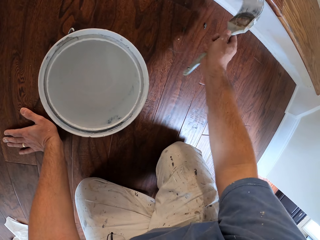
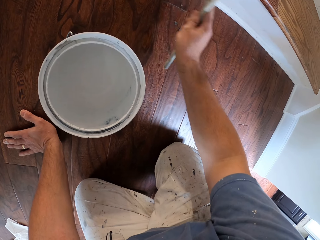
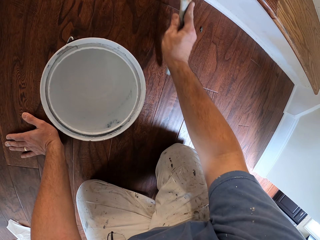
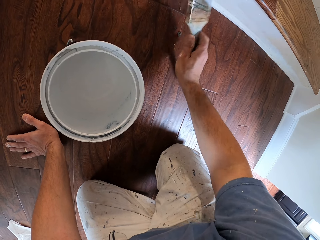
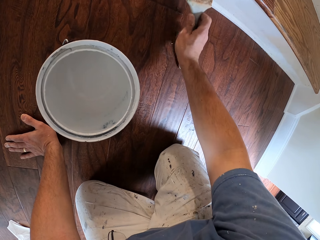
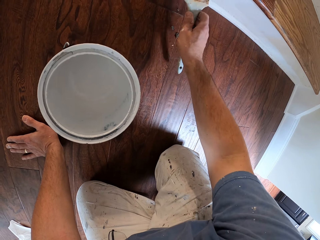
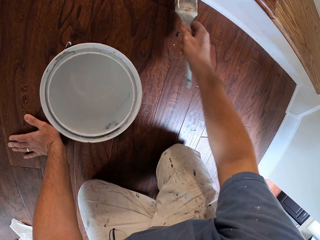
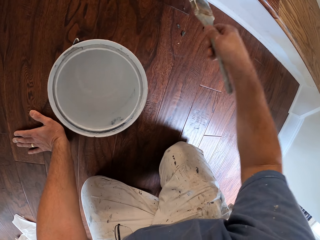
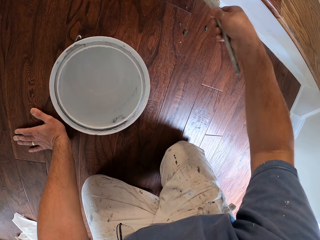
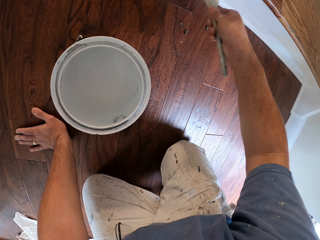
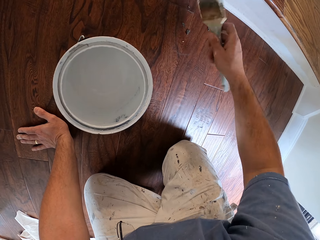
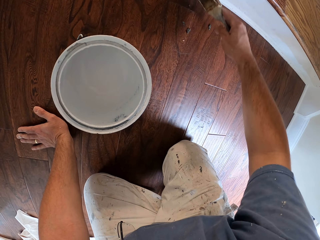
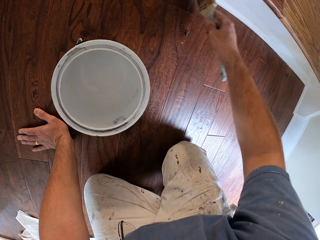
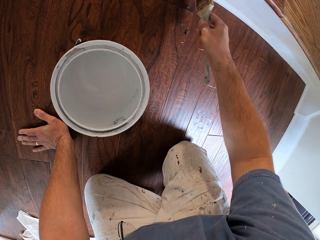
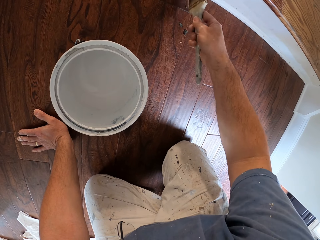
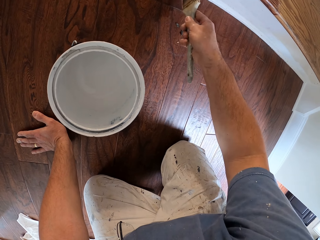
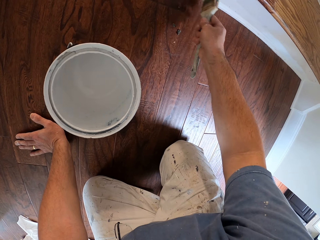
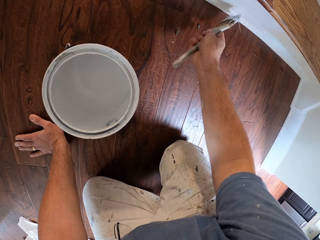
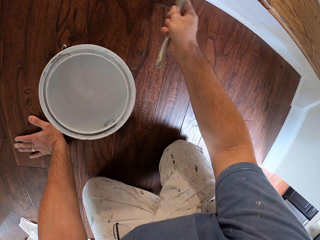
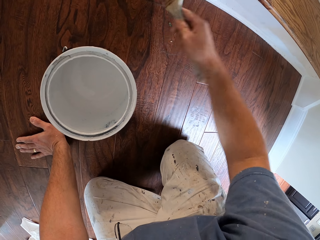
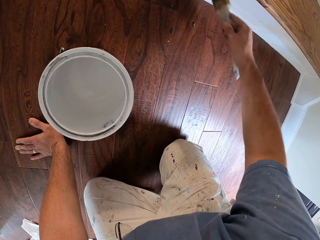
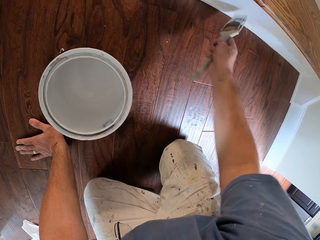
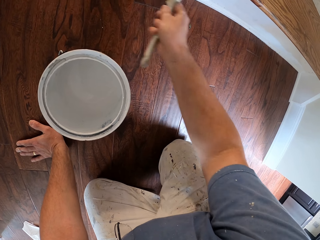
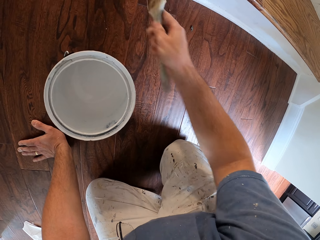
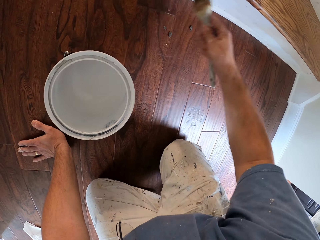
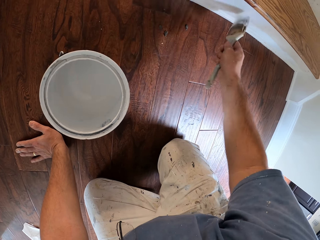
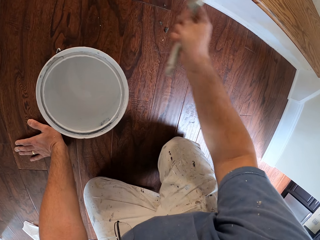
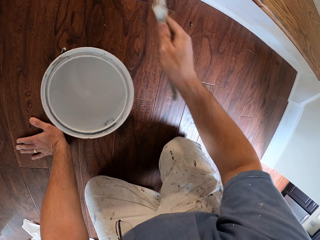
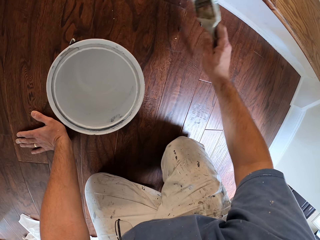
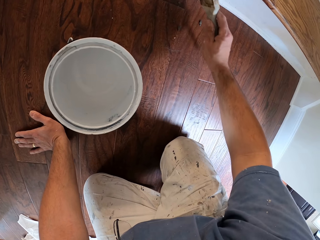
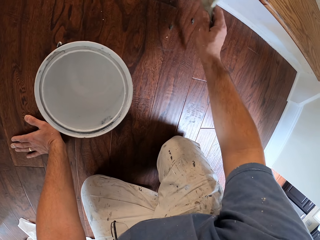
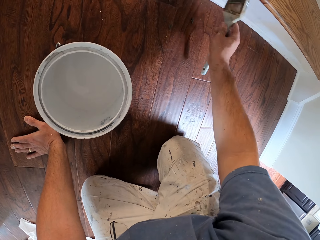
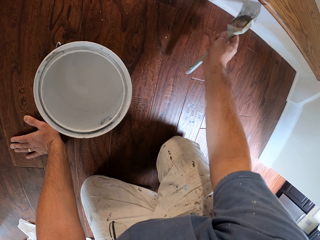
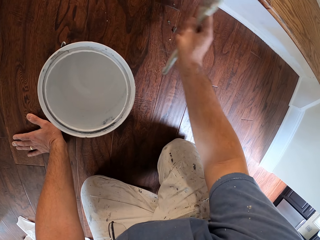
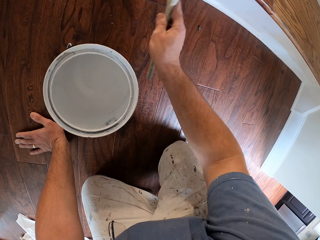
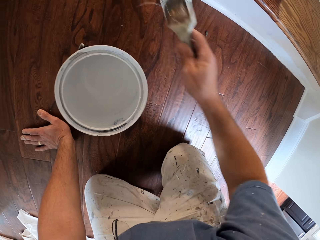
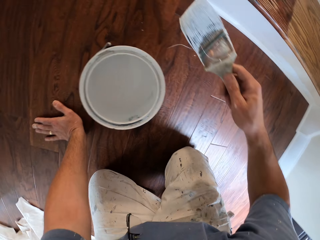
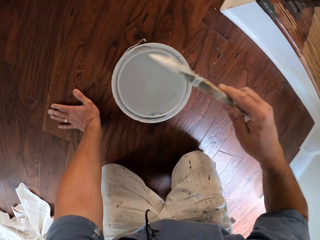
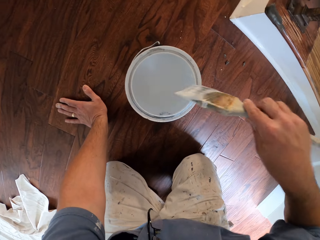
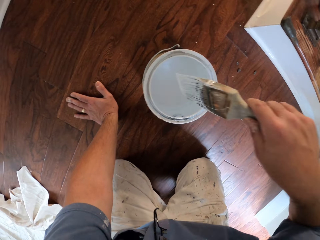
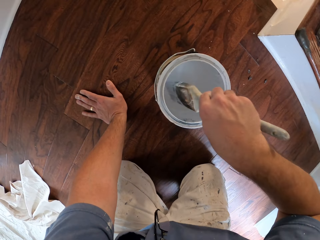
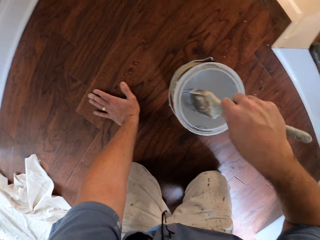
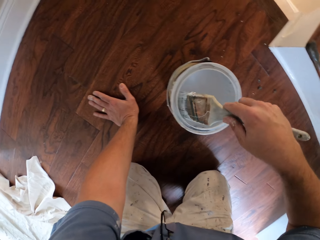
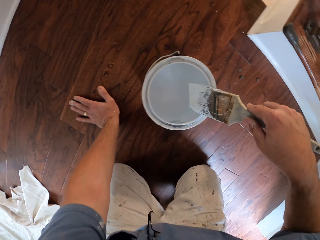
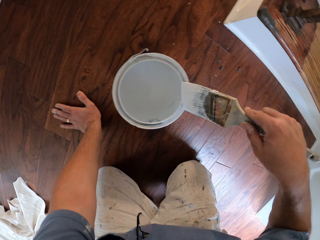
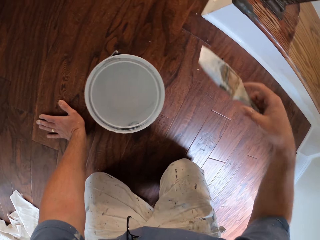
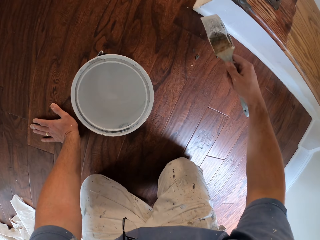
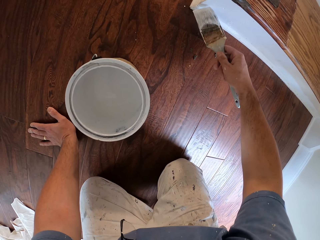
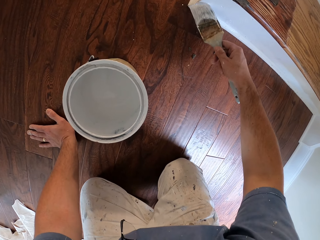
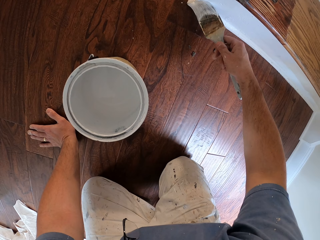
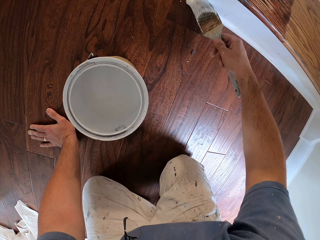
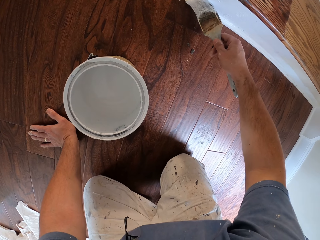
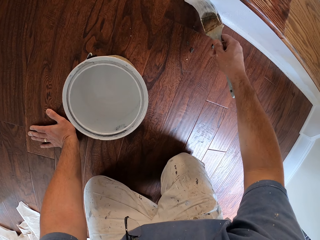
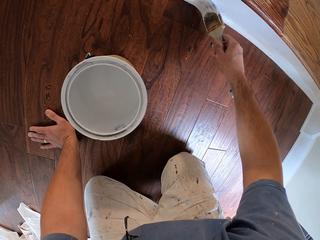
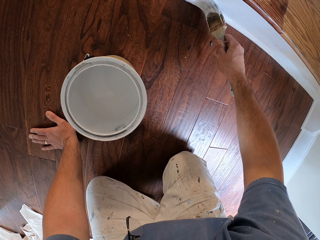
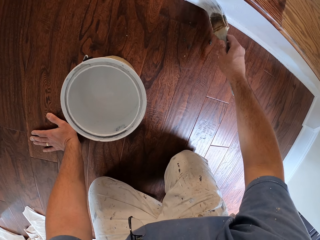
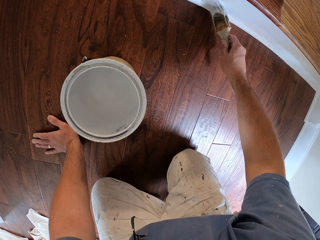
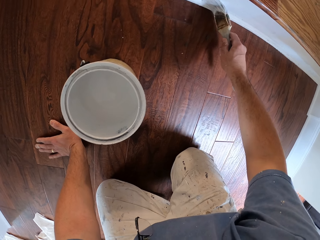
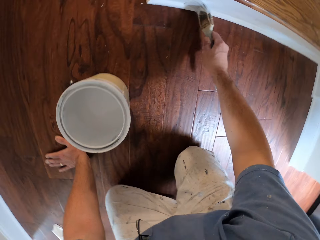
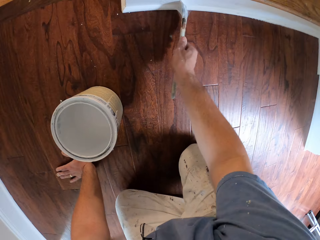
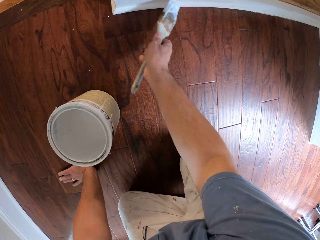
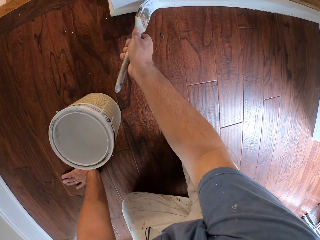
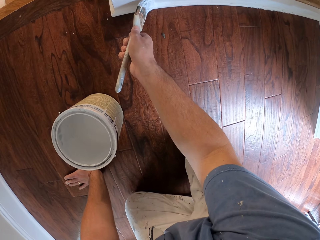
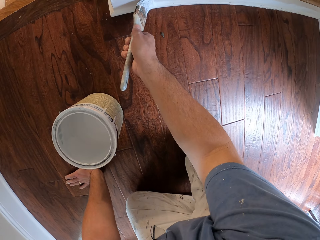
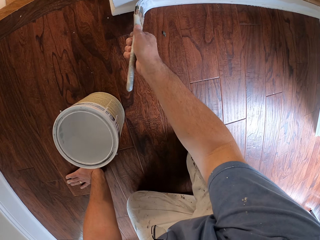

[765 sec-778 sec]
The camera wearer paints the staircase white with the paint brush. They dip the paint brush into the paint container. They paint the staircase white with the paint brush.

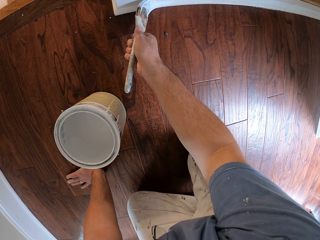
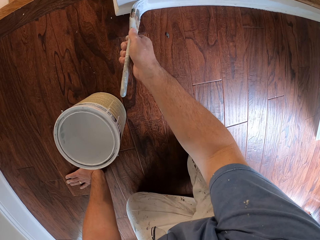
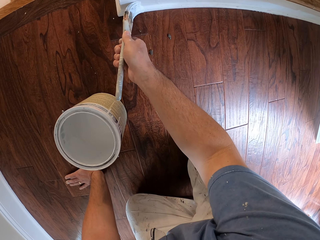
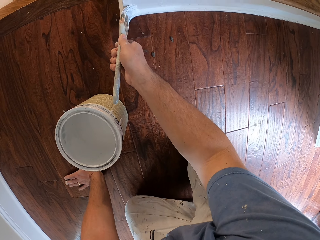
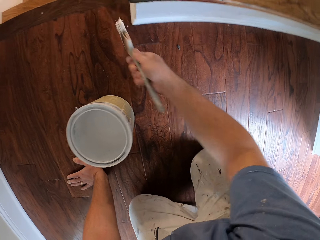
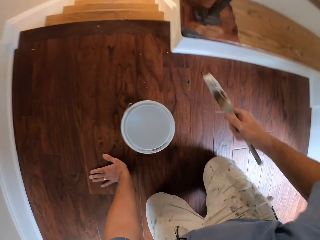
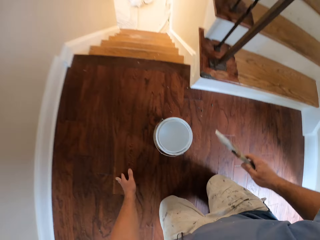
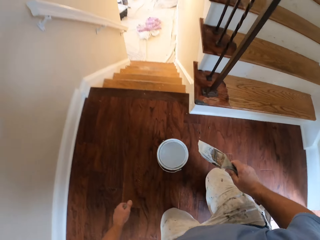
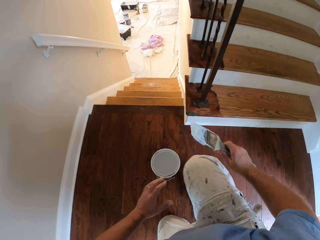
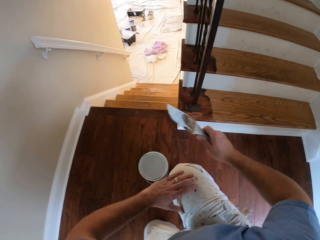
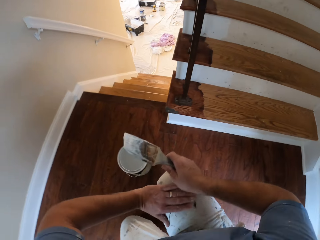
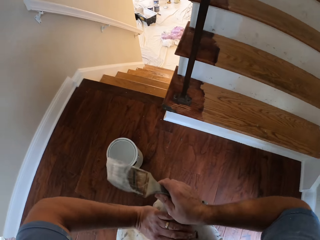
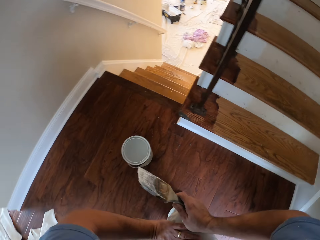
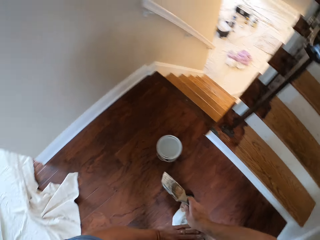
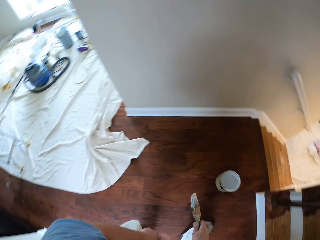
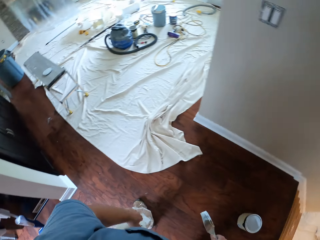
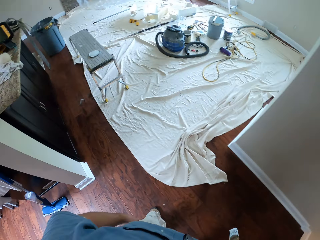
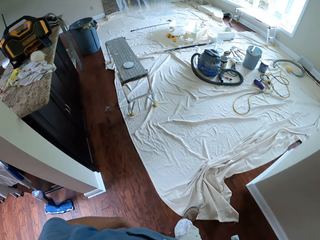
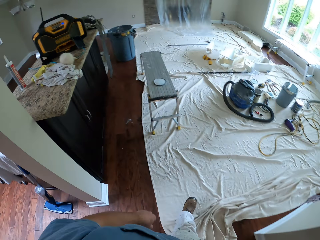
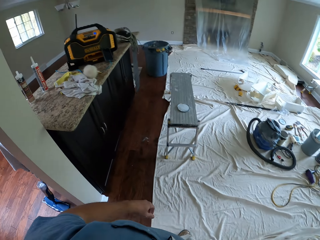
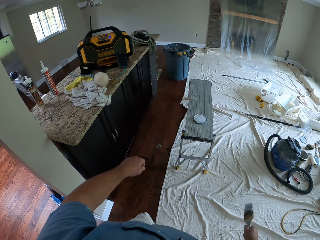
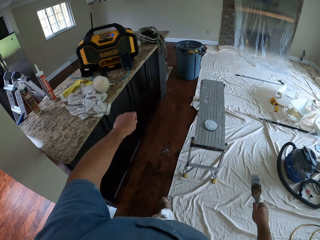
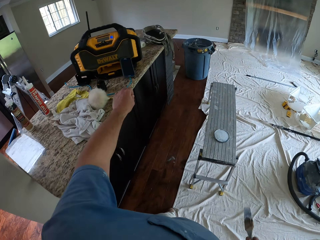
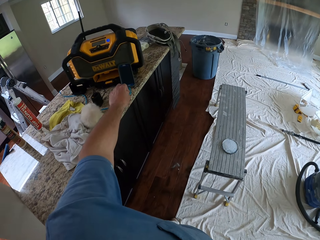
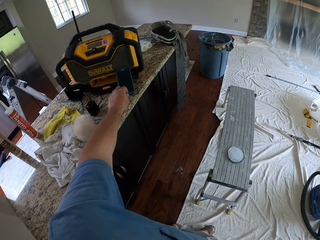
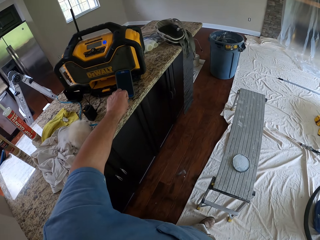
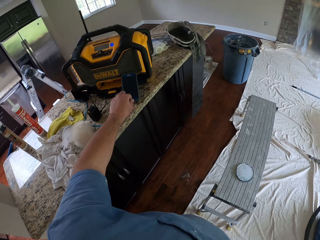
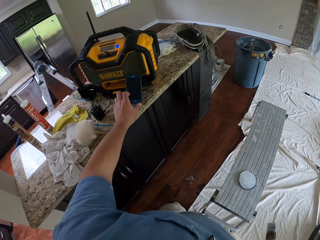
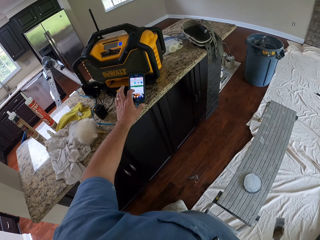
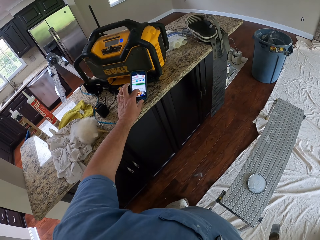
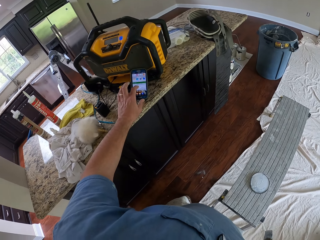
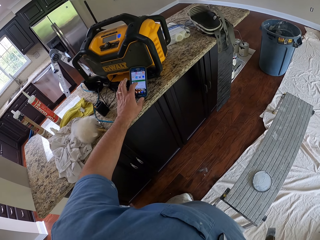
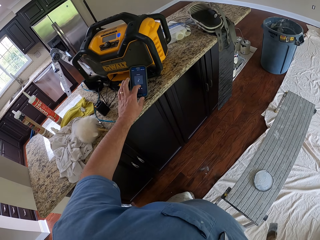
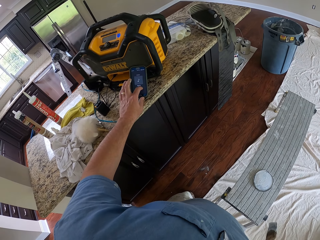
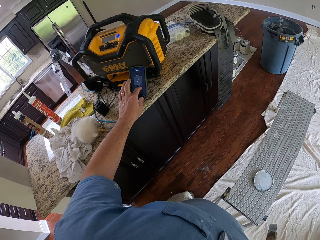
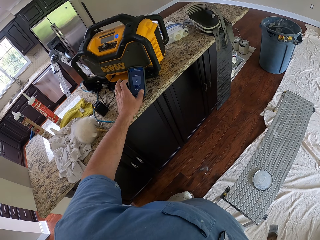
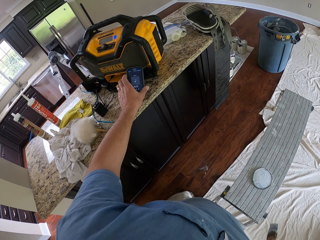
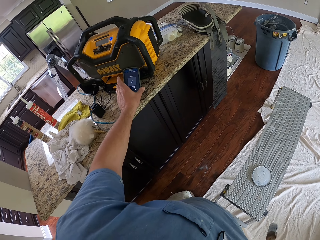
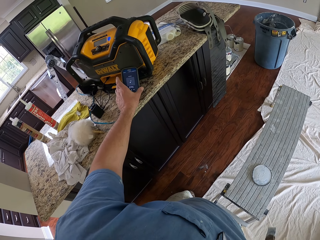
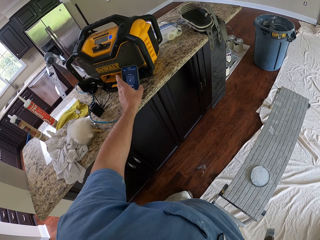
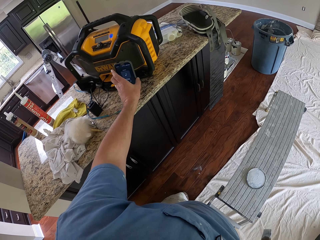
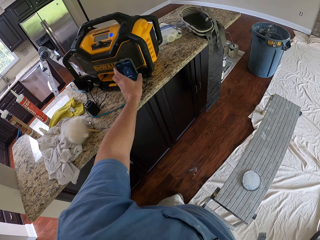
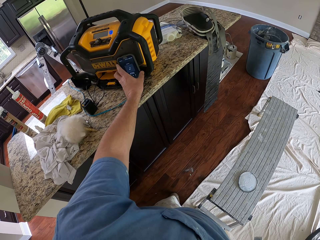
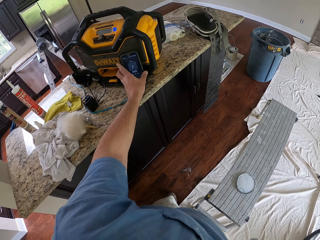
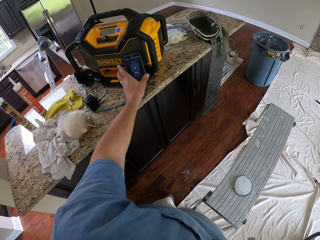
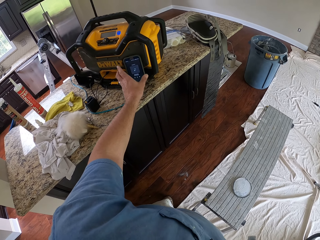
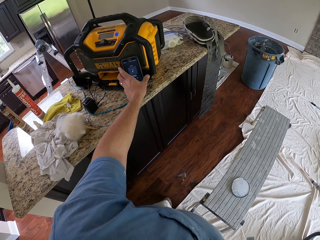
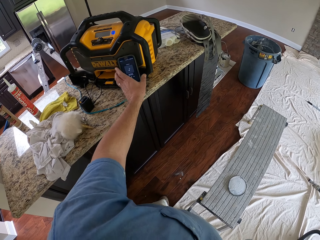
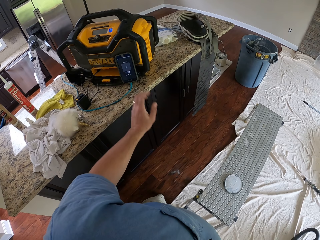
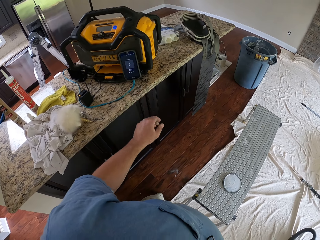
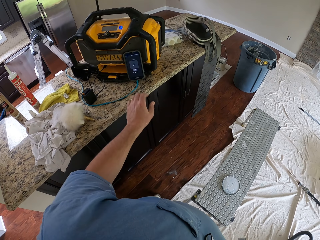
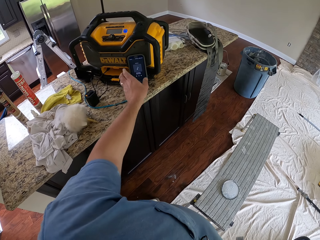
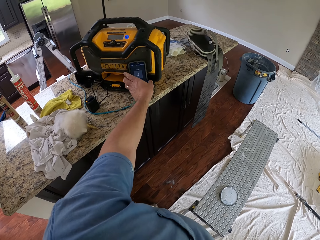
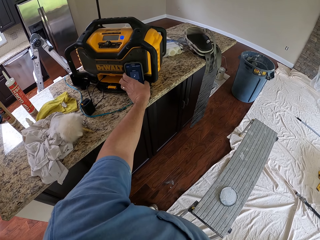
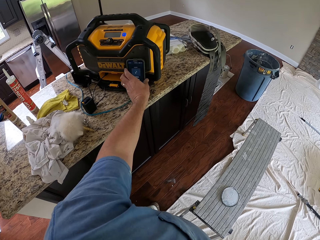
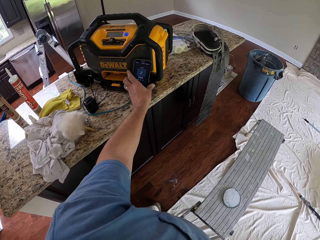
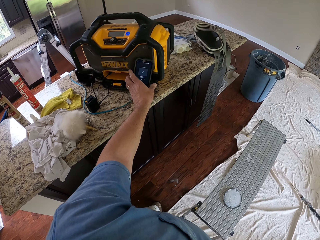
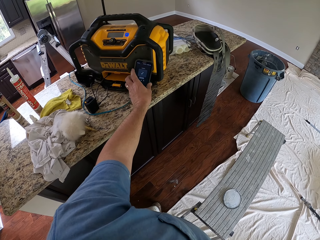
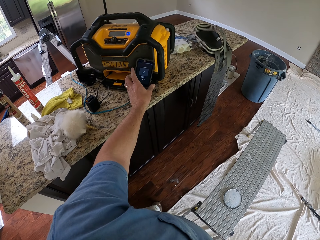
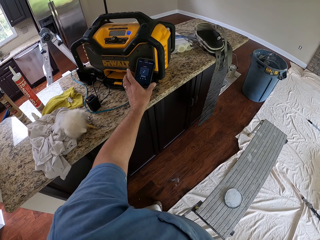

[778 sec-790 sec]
The camera wearer stands up from the floor. He walks towards his phone on a slab. He presses his phone. He scrolls the phone. He adjusts his phone on the slab.
